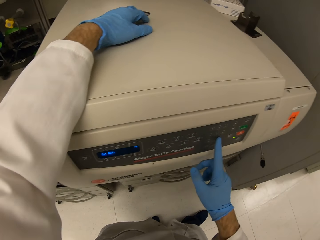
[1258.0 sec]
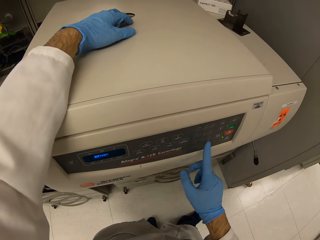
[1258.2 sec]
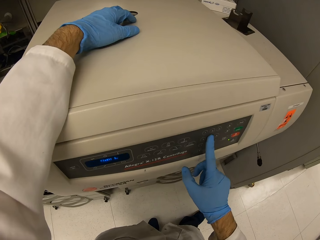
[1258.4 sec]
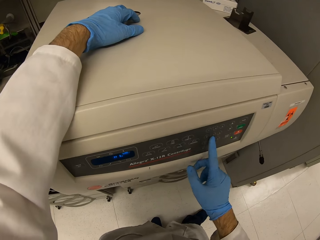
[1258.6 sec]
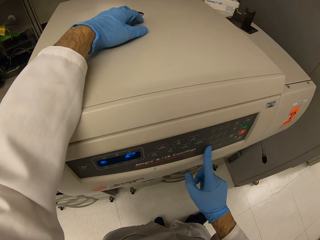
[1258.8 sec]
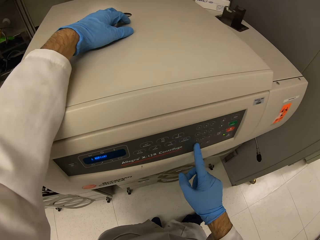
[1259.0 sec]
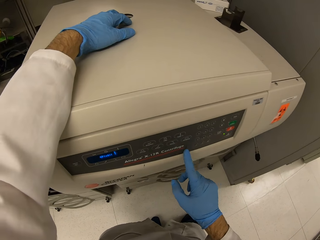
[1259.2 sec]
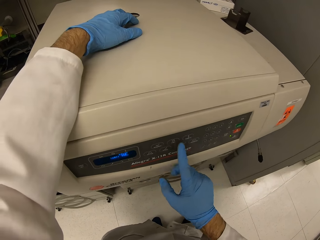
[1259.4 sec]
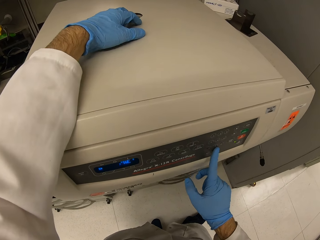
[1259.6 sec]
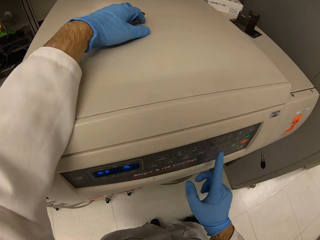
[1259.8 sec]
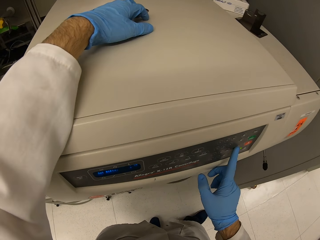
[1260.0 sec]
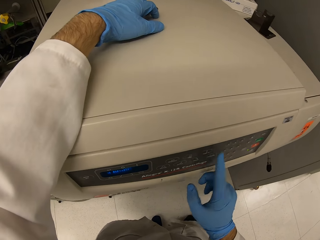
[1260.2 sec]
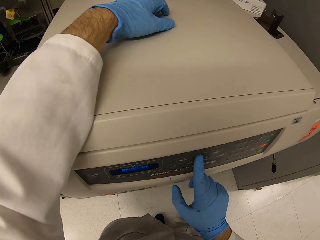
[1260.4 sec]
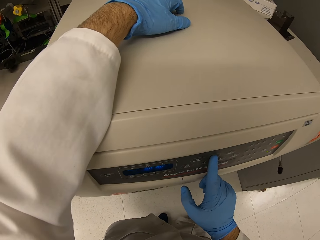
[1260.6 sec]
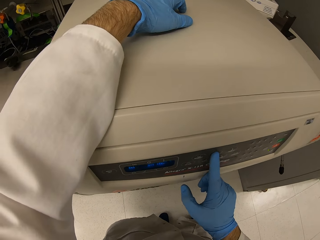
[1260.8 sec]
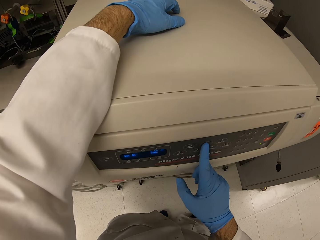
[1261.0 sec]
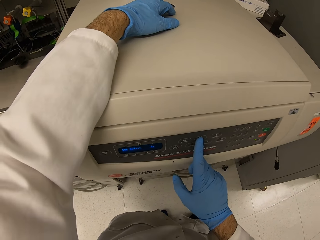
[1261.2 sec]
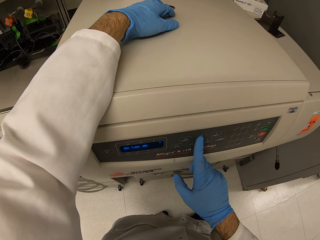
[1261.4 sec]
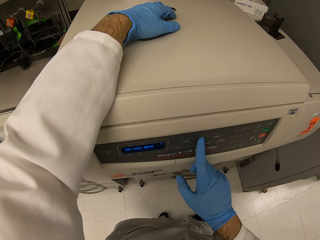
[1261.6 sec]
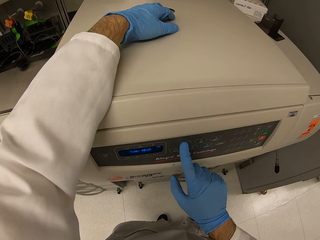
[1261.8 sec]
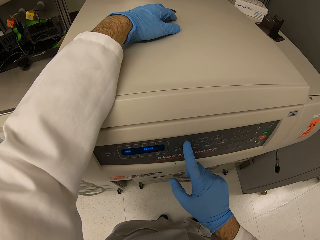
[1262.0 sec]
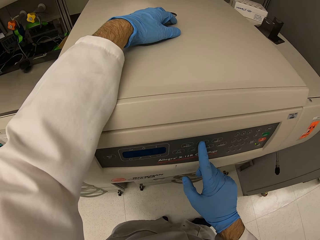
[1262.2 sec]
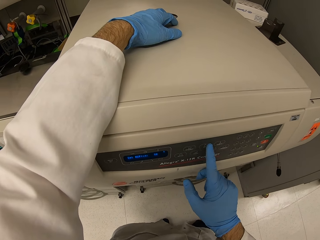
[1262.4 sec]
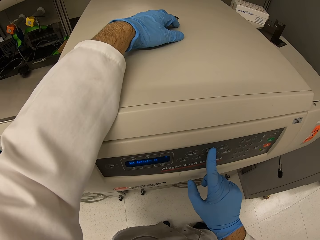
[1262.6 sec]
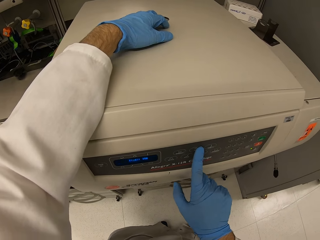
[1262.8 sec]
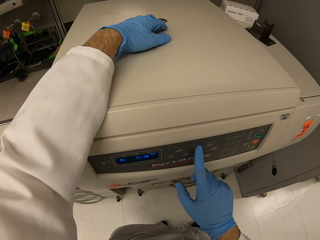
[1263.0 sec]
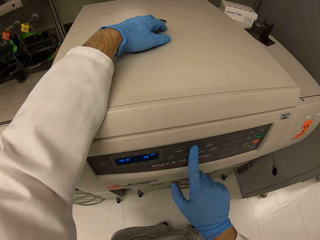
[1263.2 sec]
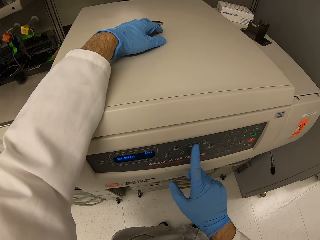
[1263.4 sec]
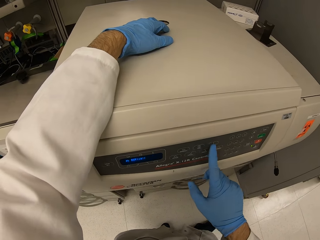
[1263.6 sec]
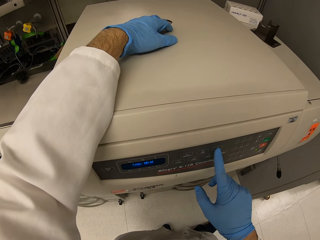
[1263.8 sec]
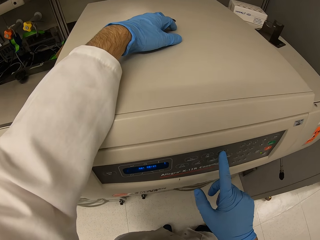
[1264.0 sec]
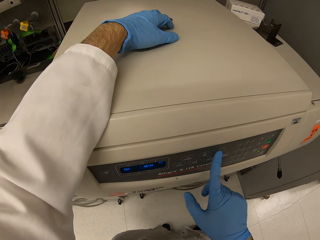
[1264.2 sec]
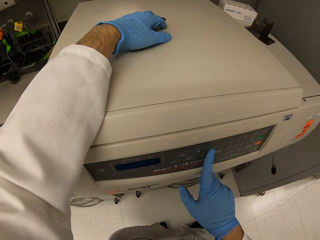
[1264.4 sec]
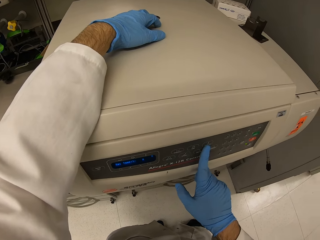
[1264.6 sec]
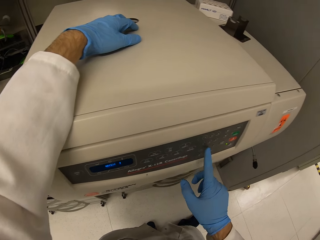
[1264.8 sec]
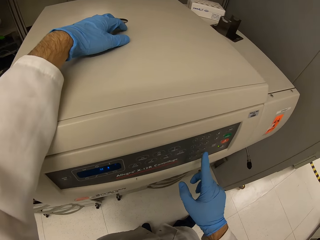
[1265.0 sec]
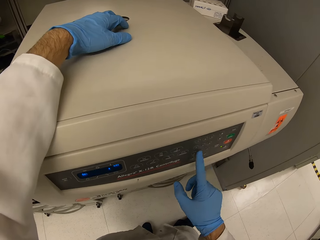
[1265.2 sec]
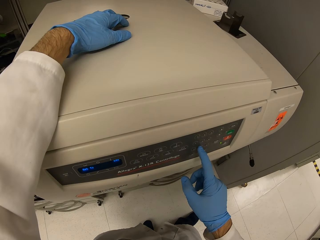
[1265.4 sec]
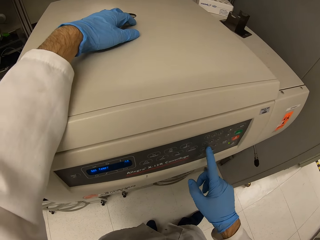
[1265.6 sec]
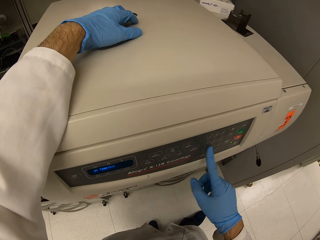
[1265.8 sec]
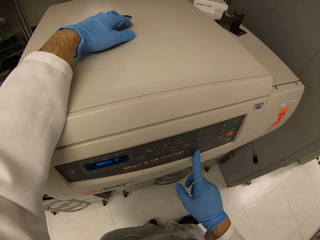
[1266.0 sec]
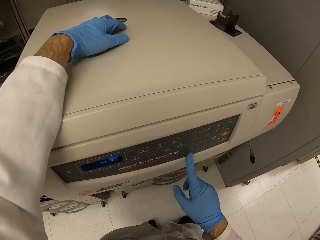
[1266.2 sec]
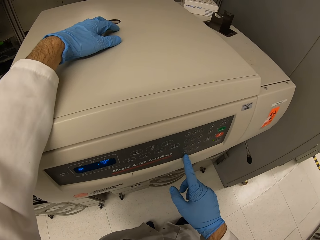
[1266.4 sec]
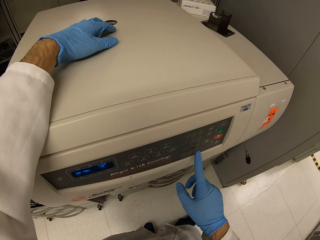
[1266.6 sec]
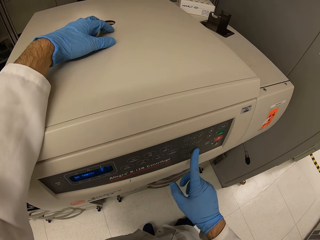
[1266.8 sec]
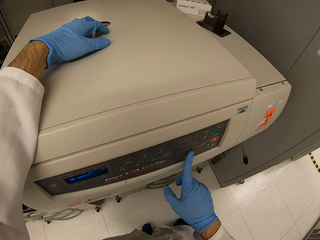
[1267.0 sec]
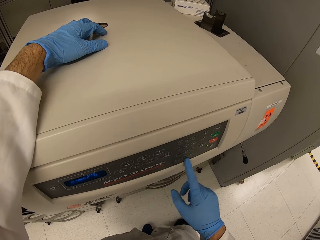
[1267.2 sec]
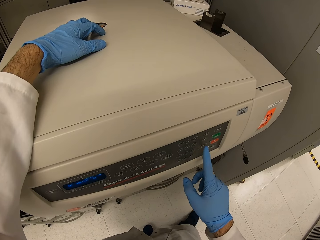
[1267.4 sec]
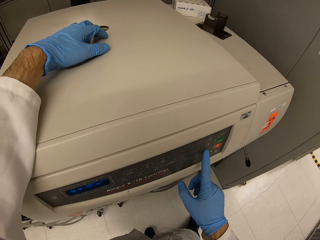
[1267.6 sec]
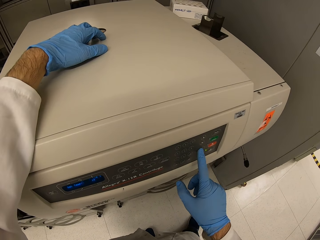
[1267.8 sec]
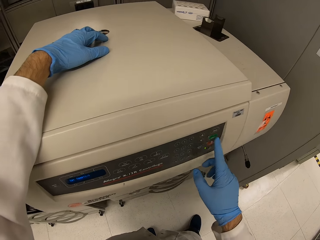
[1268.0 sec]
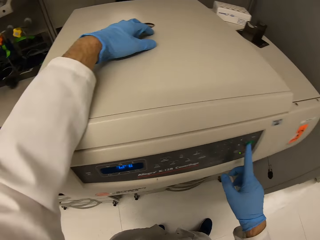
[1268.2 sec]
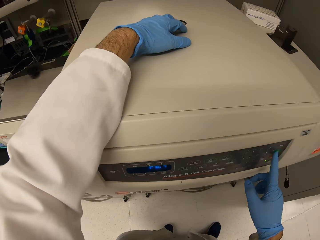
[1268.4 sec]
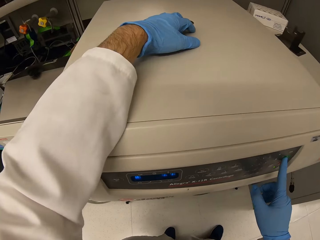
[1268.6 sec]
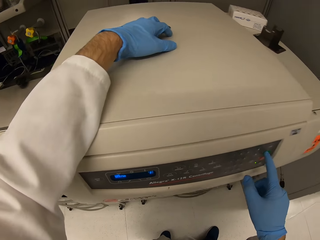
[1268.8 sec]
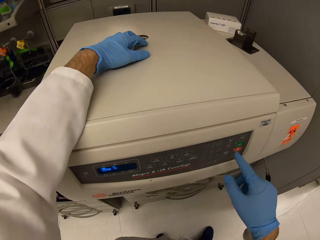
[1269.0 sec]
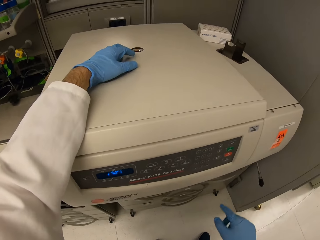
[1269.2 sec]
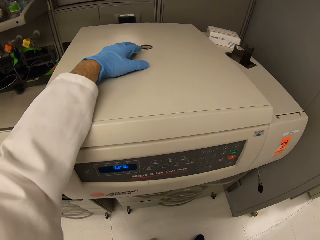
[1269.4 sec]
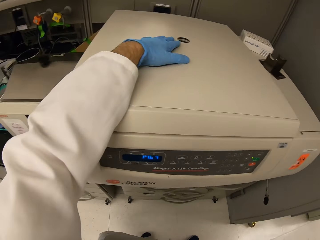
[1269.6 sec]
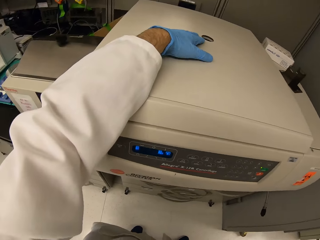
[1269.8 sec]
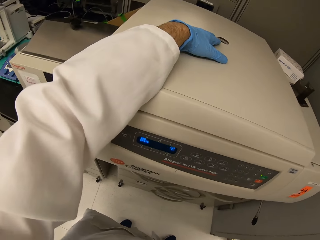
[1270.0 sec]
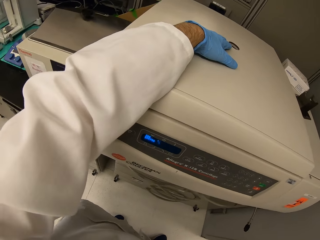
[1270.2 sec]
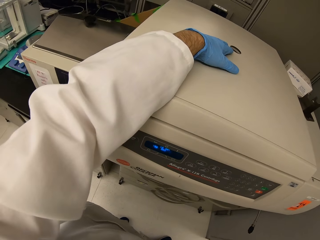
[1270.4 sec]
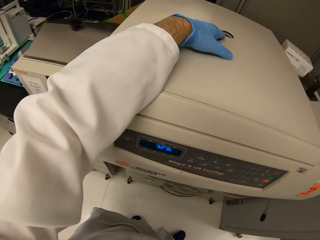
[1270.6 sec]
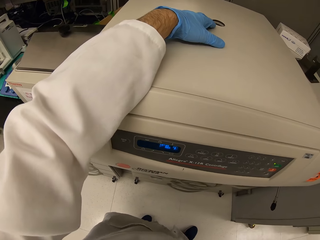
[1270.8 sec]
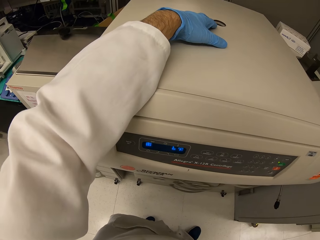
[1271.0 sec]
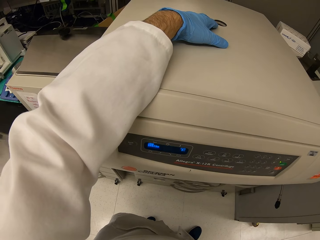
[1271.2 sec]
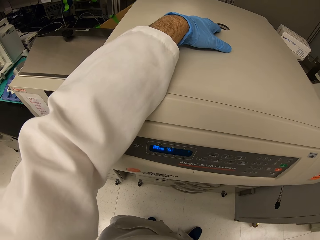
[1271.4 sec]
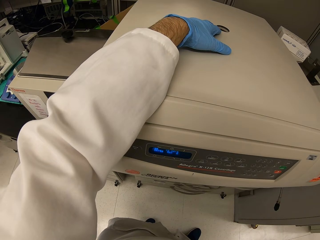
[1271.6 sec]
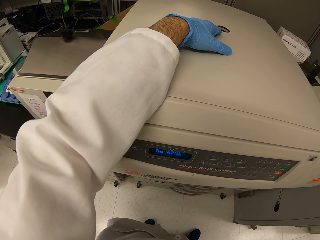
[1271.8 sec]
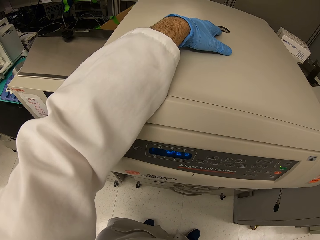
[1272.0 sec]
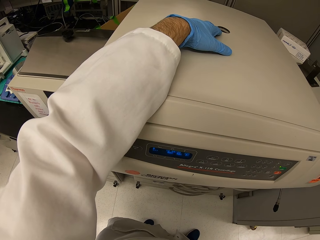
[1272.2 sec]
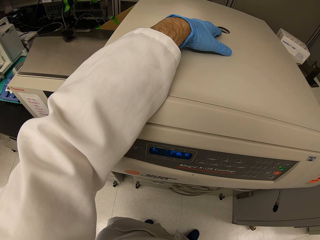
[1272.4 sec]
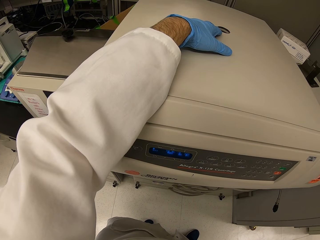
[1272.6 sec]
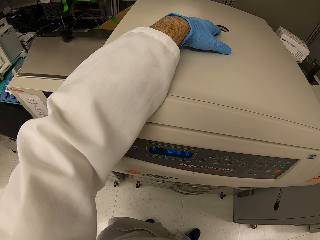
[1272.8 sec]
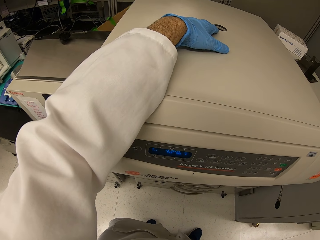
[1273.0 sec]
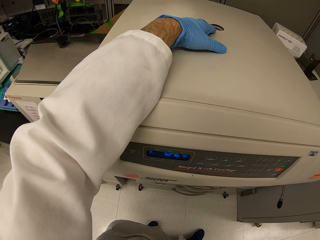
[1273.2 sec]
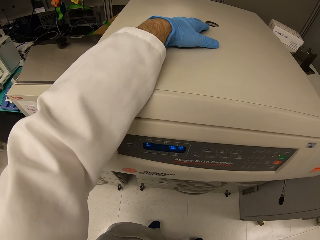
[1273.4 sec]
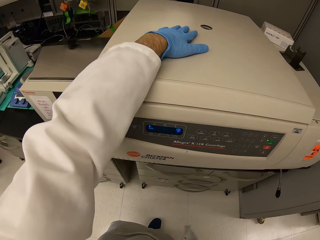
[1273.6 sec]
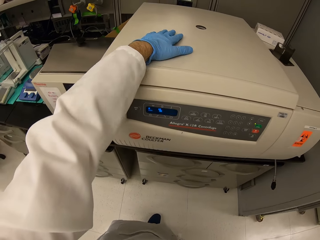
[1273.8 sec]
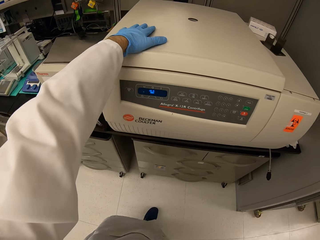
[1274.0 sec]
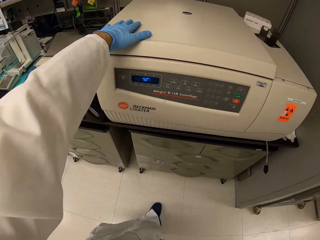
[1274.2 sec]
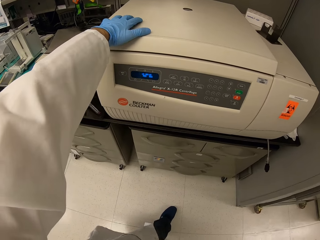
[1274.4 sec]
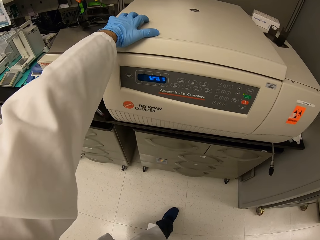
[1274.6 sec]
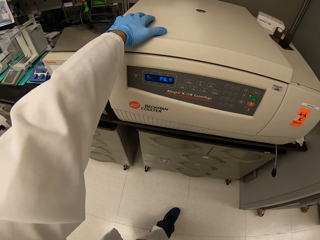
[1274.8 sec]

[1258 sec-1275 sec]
The camera wearer stands waiting for the centrifuge.

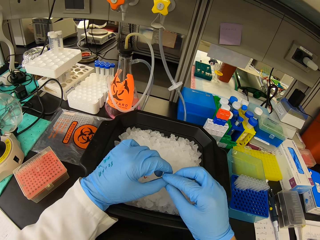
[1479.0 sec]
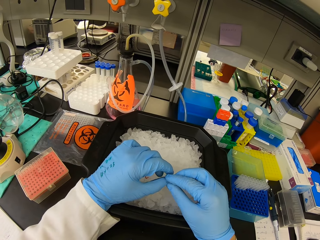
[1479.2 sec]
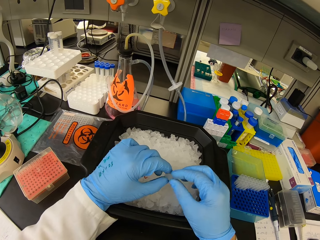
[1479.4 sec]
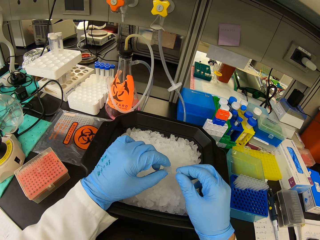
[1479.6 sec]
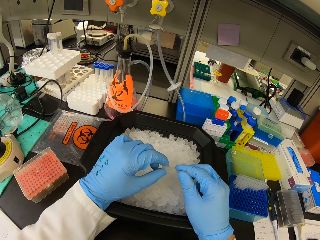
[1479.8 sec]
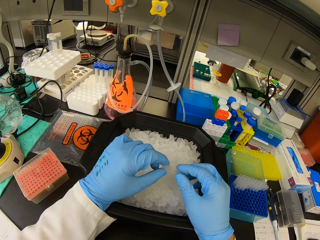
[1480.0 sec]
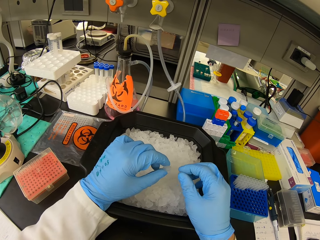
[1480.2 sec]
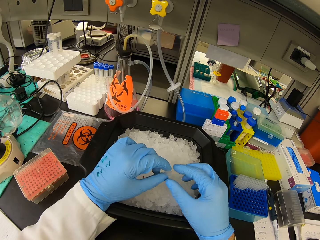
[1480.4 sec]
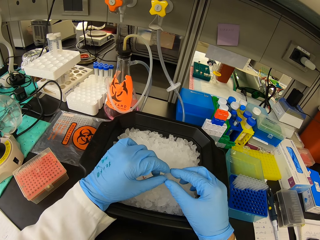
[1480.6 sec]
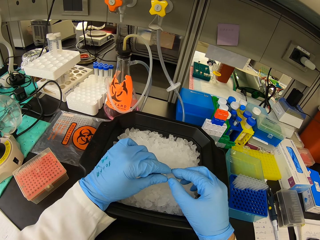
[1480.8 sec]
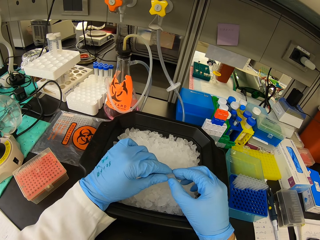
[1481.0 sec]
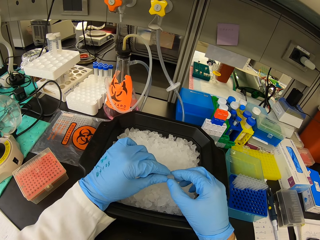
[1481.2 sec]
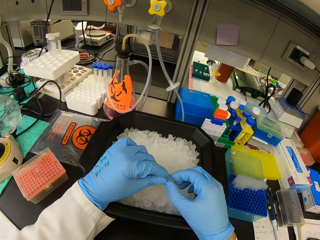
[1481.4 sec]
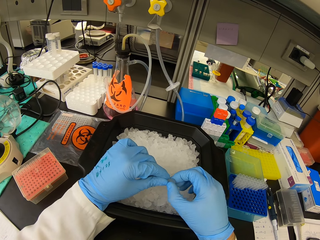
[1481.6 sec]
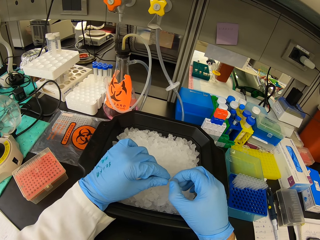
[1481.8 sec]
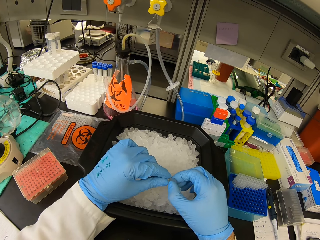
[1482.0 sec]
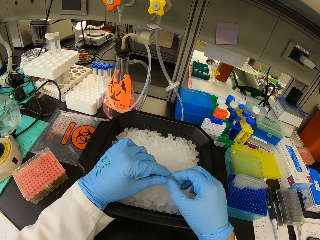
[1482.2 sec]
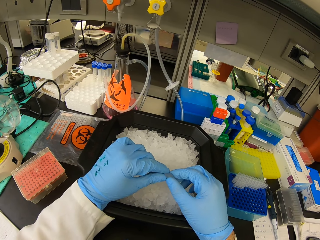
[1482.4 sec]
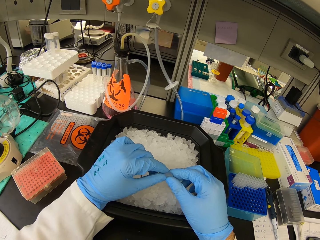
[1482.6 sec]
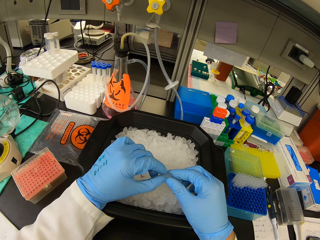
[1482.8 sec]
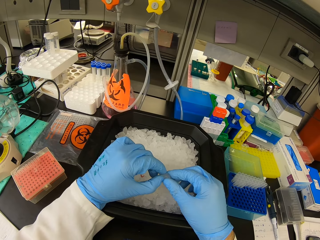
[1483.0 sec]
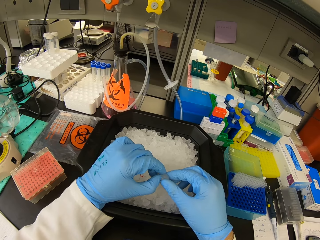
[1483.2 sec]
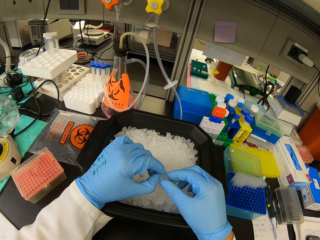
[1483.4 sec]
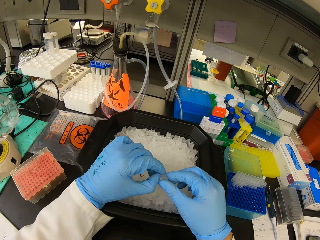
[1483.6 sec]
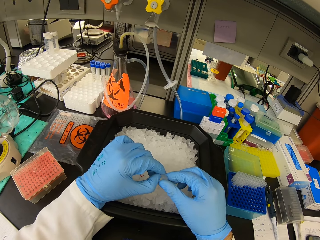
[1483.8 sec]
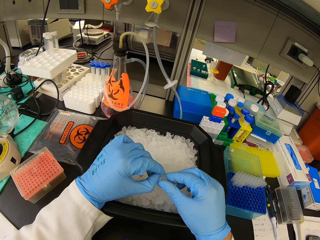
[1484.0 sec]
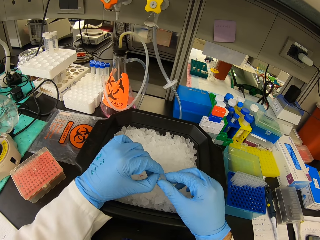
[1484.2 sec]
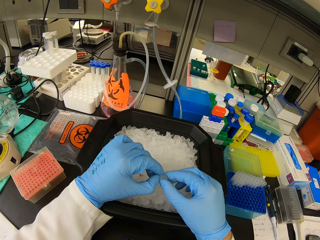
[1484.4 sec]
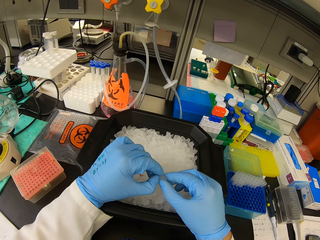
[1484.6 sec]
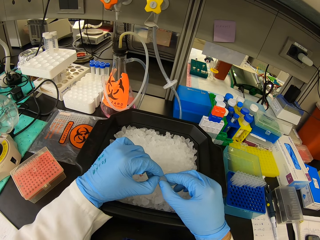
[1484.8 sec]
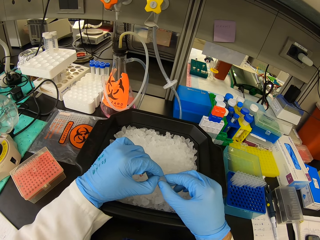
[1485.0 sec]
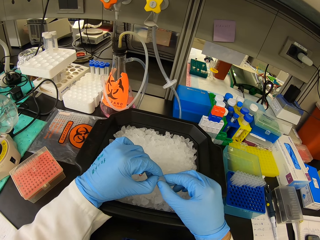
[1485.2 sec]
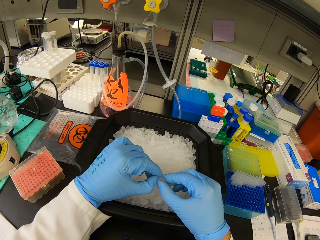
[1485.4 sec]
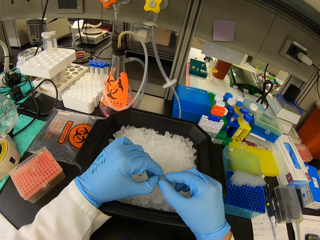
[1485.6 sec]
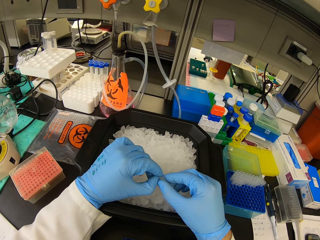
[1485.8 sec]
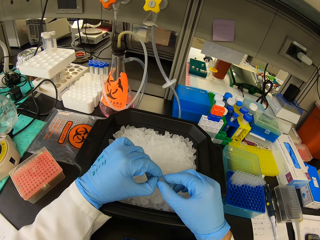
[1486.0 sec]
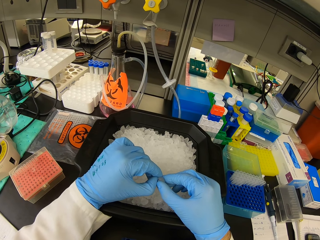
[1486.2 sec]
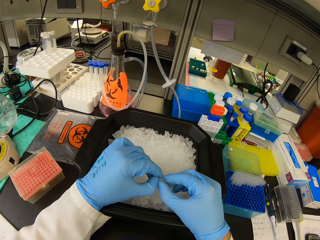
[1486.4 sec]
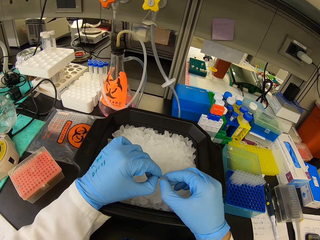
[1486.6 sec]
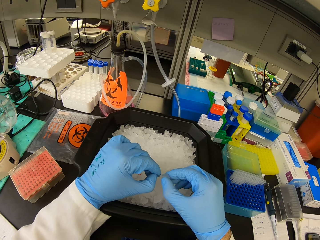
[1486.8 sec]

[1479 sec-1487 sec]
The camera wearer breaks the ice cubes.
